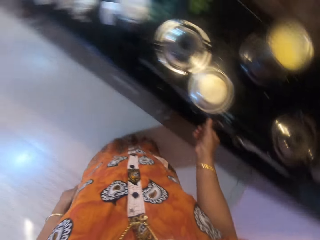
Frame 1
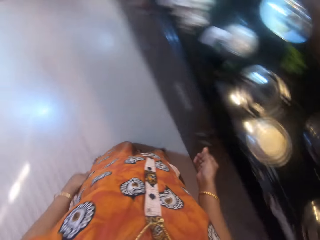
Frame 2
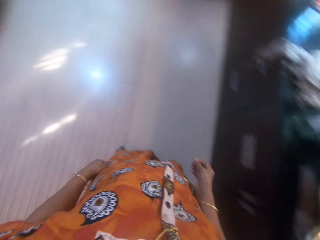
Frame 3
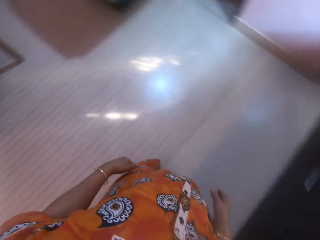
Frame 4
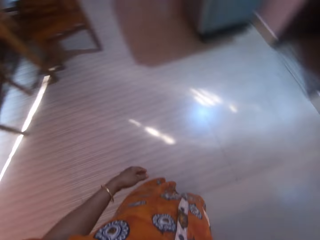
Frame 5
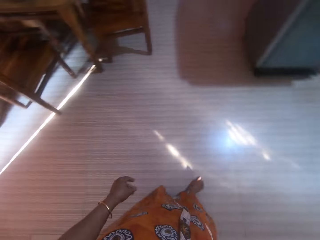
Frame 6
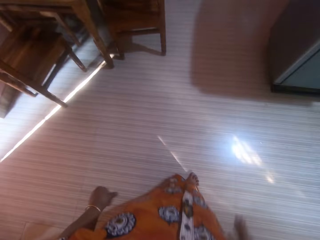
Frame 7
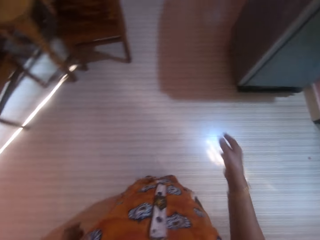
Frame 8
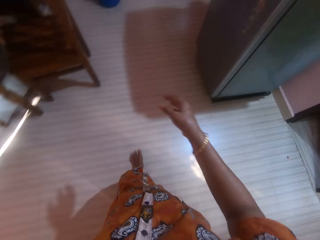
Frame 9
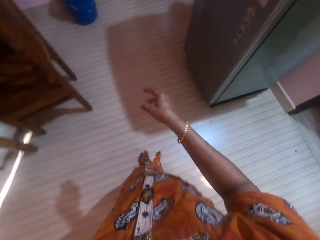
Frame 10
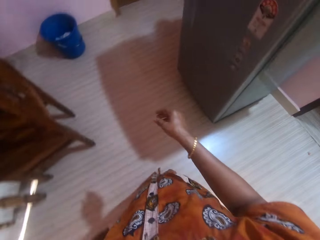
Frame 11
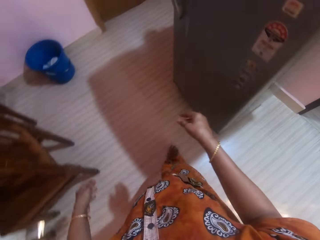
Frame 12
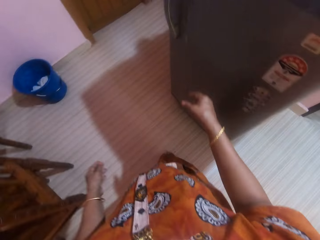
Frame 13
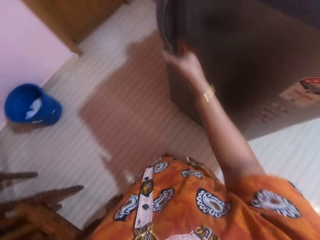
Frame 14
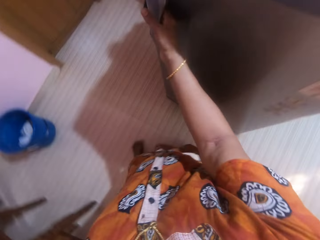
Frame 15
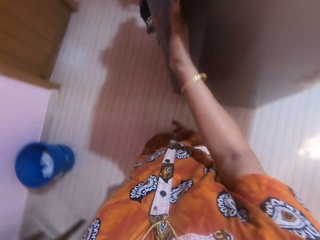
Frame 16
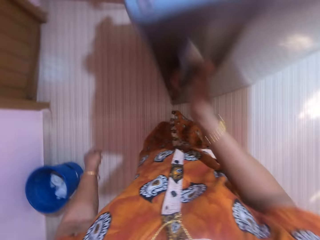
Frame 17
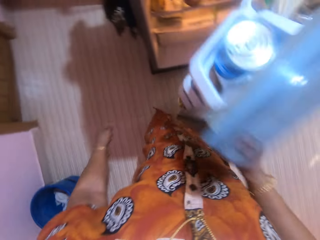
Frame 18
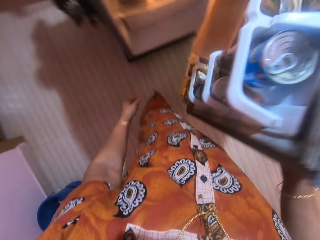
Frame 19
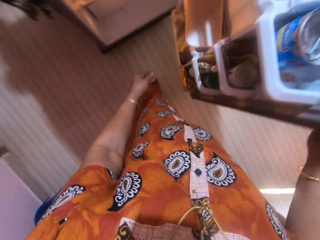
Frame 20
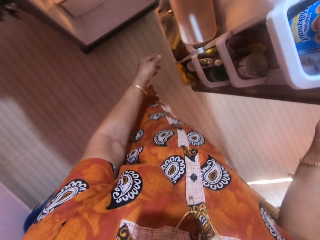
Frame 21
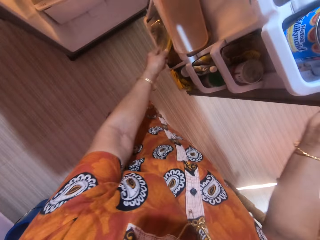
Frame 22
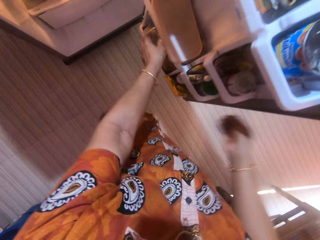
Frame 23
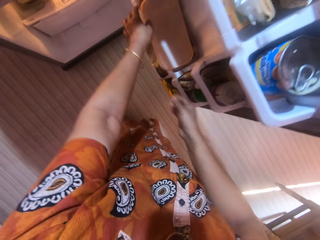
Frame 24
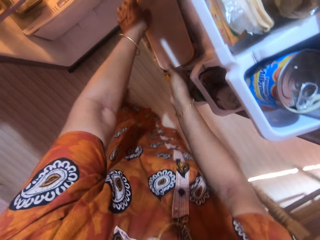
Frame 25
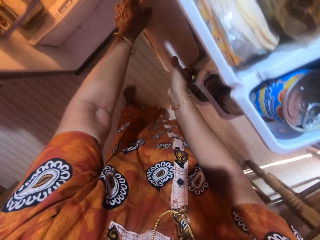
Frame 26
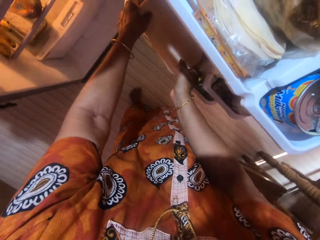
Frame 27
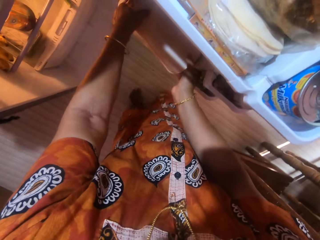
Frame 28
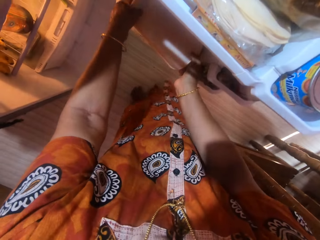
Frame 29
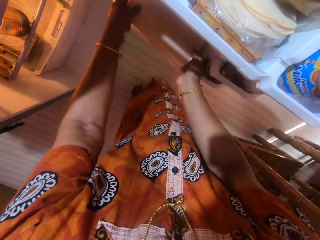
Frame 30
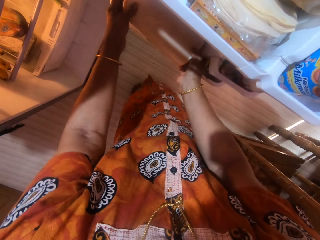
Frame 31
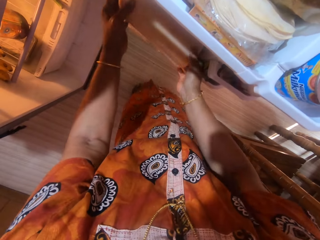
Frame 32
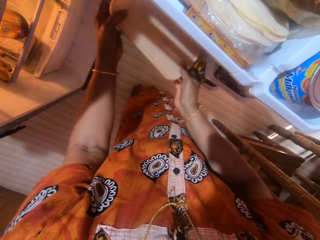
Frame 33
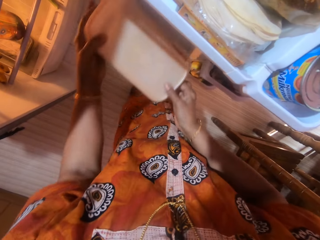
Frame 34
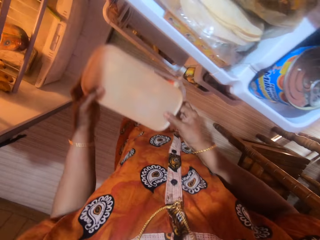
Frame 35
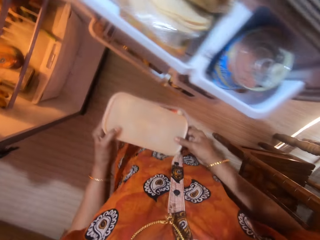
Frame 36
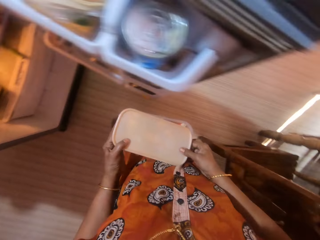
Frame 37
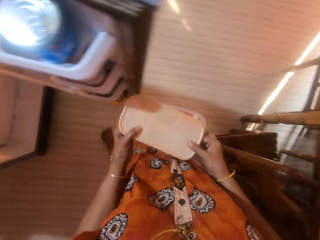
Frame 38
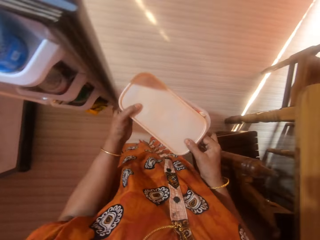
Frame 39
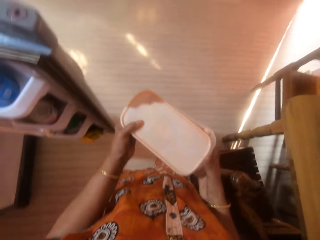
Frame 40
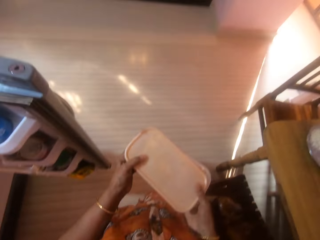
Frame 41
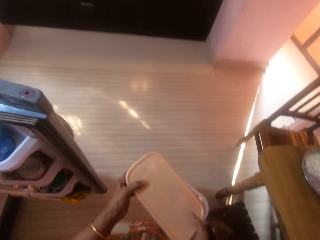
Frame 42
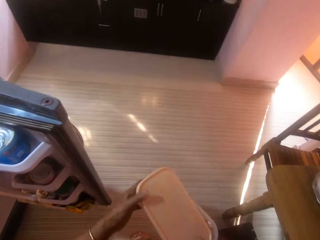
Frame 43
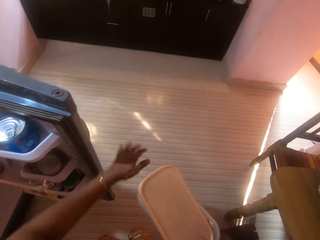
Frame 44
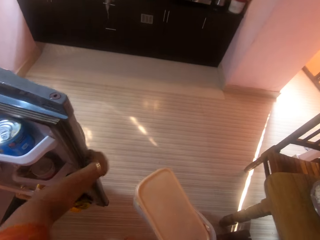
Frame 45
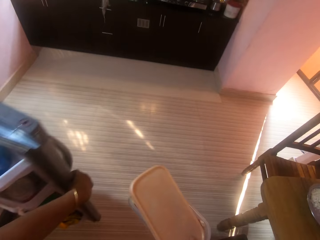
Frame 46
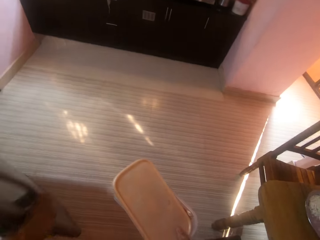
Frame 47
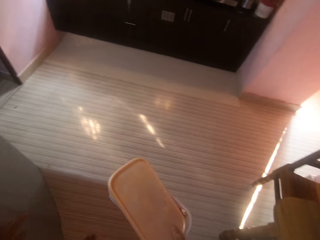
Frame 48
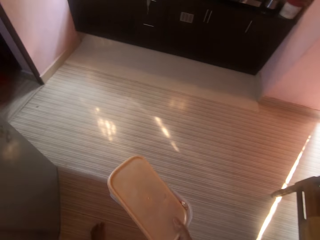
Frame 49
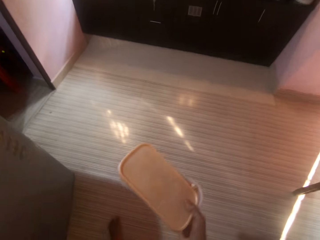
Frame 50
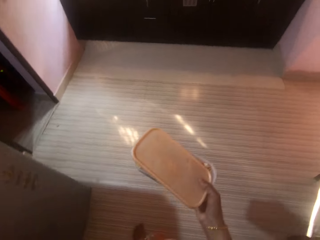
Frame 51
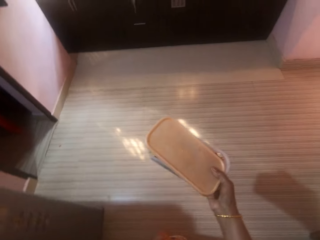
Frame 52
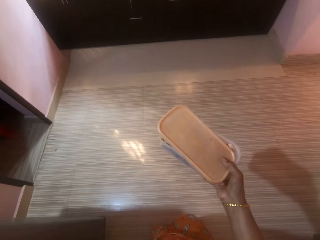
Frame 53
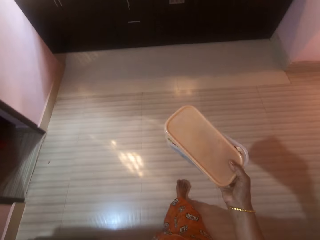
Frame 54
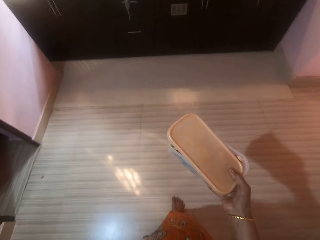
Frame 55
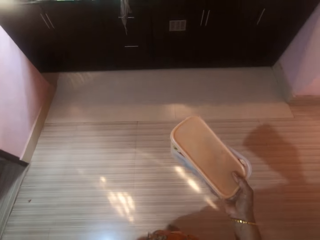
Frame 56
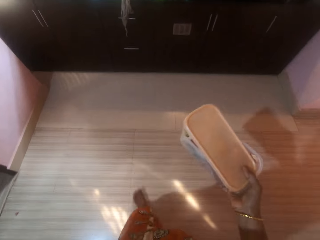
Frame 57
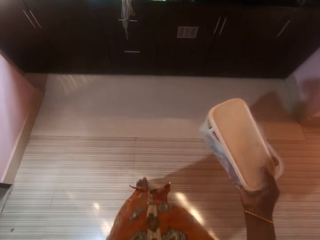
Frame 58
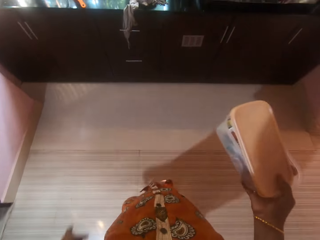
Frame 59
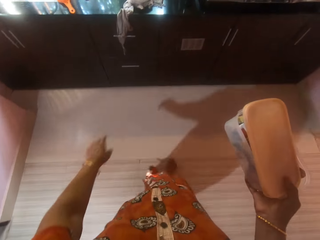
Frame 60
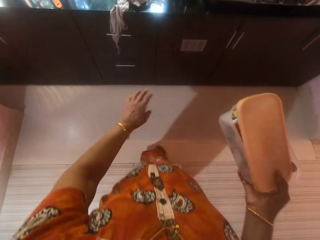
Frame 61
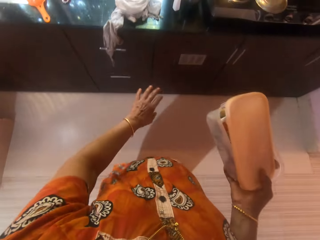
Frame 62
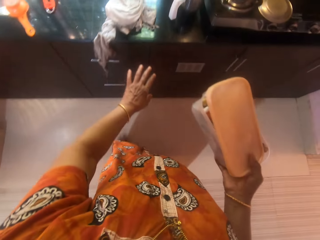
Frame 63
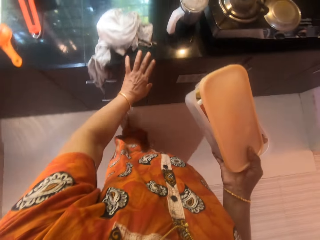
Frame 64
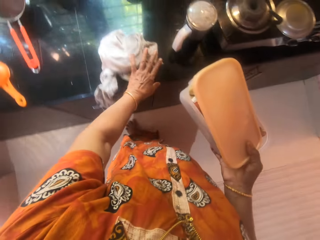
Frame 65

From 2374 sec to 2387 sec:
The camera wearer operates the gas cooker. She walks in the room. She opens a fridge with her right hand. She picks another container from the fridge with both hands. She closes the fridge with her left hand. She walks in the room.

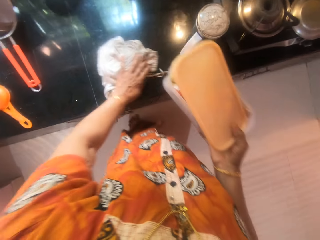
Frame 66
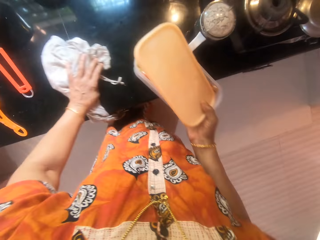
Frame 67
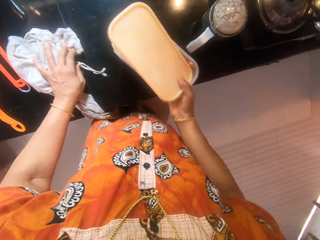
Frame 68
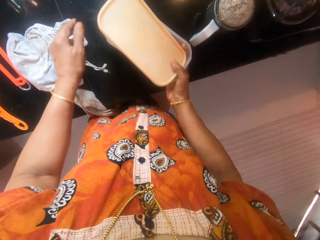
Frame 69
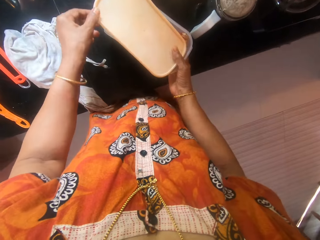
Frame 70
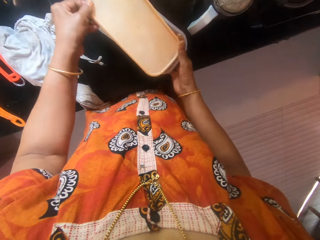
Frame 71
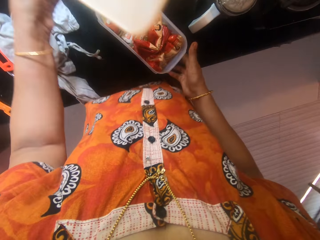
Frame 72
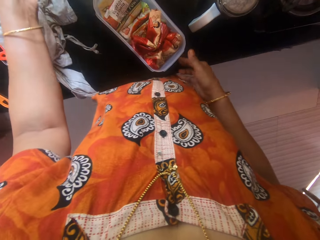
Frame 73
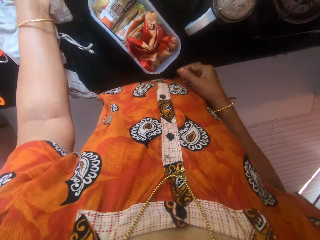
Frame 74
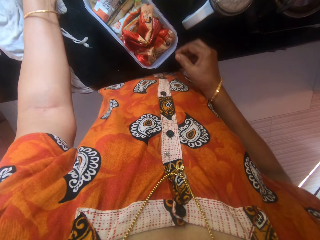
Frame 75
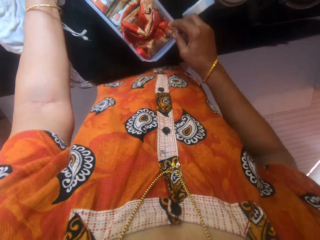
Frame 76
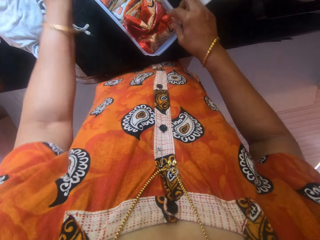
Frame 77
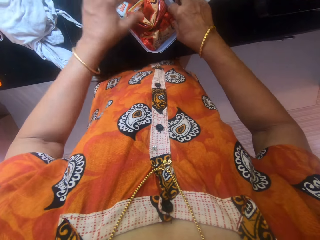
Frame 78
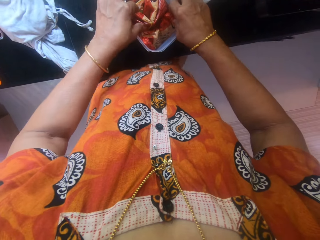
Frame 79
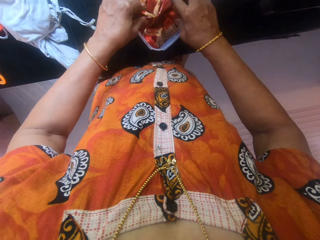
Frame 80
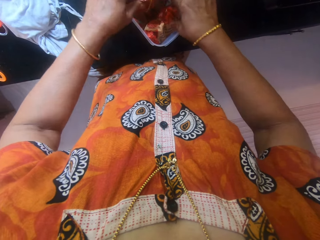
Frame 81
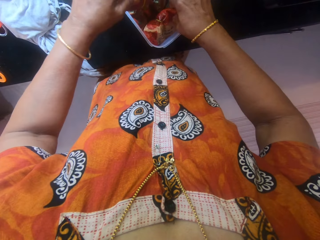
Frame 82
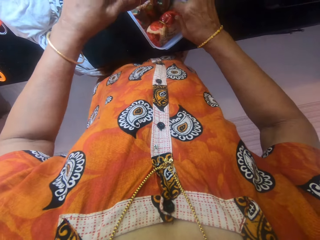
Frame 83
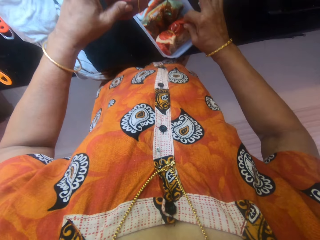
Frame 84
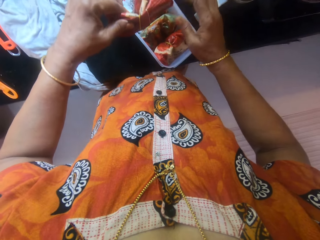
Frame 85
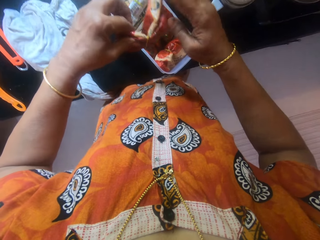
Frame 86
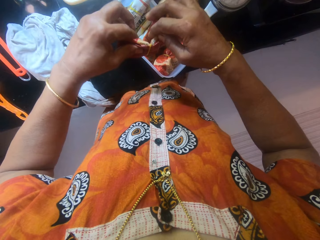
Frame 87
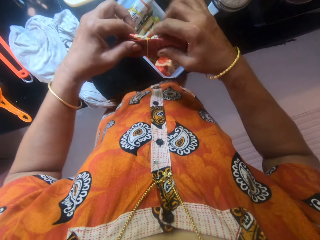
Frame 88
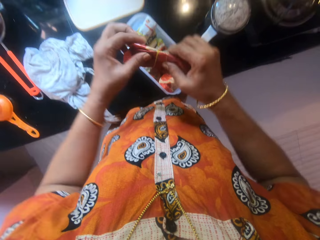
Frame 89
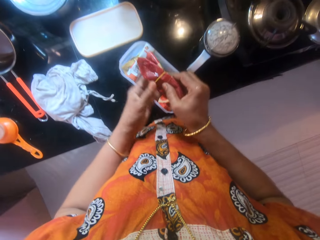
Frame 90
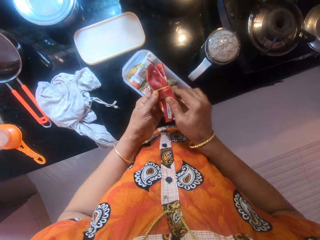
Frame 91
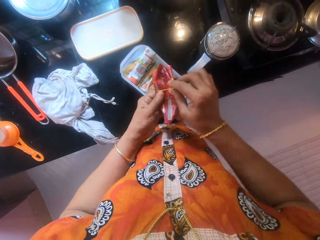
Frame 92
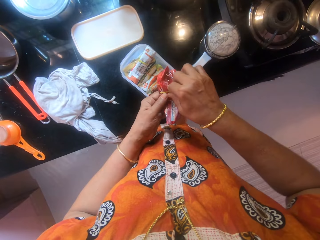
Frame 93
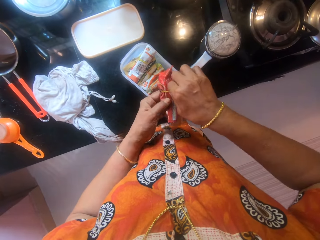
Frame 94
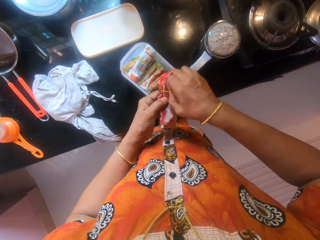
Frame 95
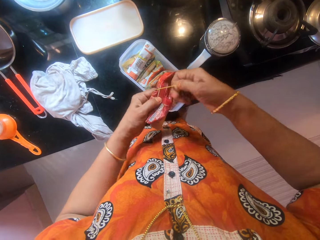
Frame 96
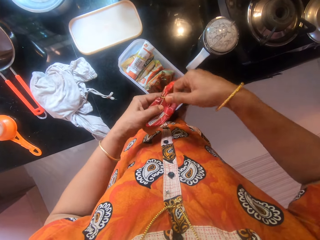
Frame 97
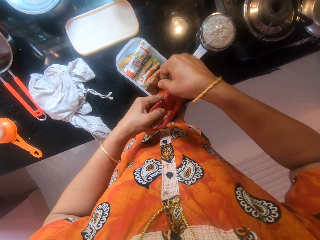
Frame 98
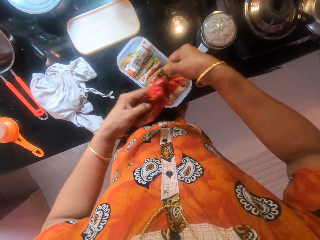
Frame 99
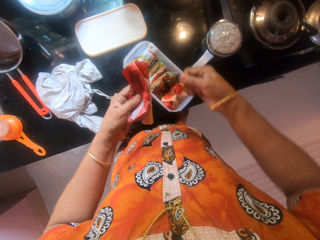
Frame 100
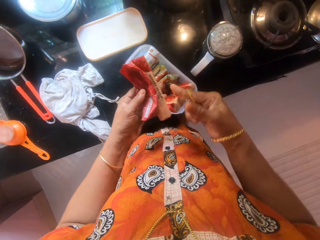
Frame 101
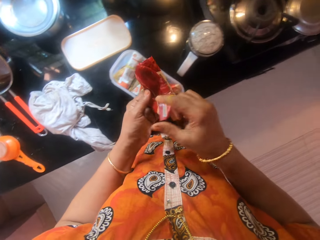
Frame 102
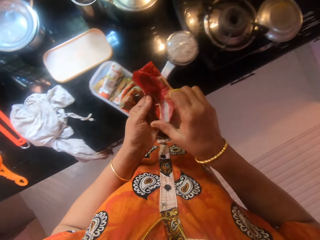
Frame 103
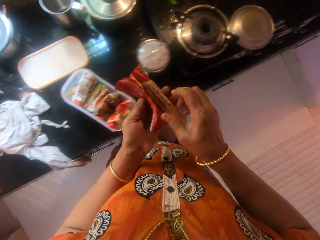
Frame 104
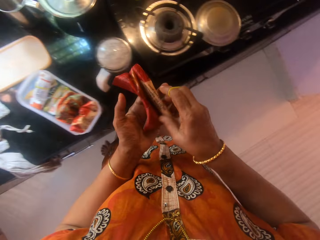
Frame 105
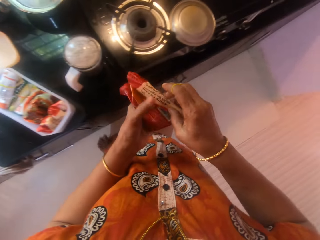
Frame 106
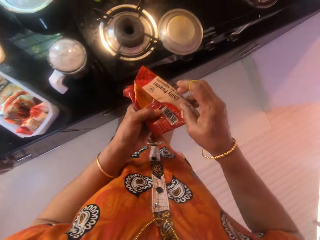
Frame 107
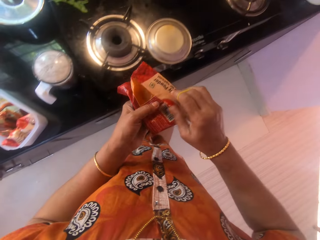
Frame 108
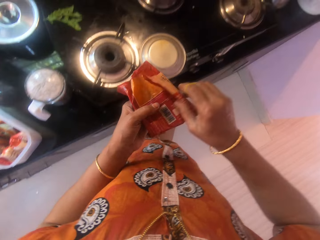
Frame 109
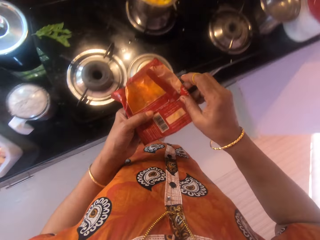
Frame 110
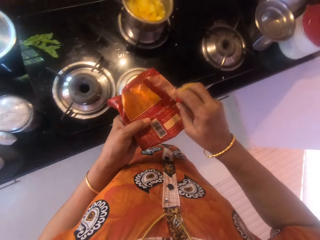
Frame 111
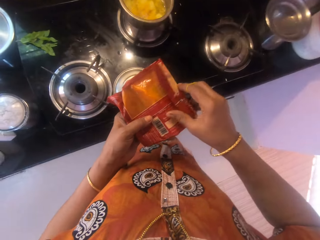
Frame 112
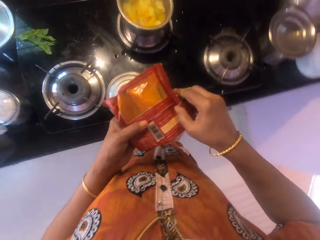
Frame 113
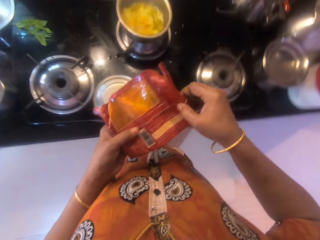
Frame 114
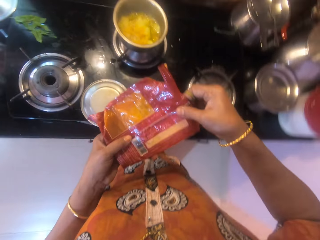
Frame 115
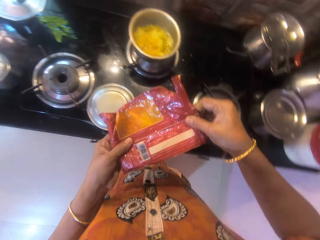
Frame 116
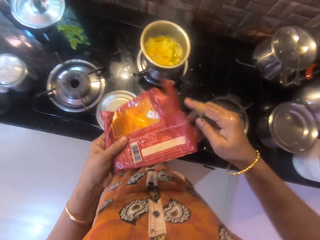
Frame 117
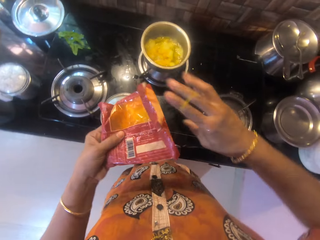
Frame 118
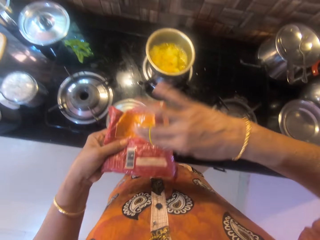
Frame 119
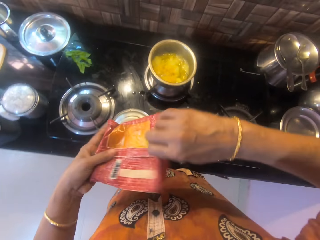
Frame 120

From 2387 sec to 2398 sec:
The camera wearer moves the rag on the counter with her left hand. She drops the other container on the counter. She opens the other container with her left hand. She drops the cover of the container on the counter with her left hand. She picks a pack of pepper from the other container with her left hand. She unwraps the pack of pepper. She opens the pack of pepper.
